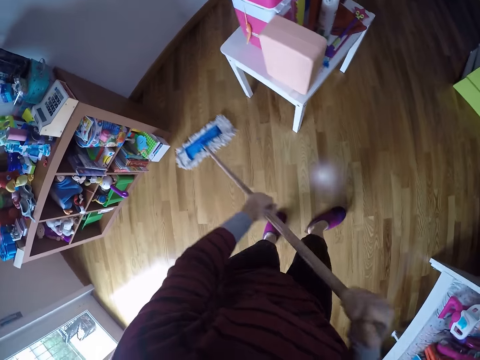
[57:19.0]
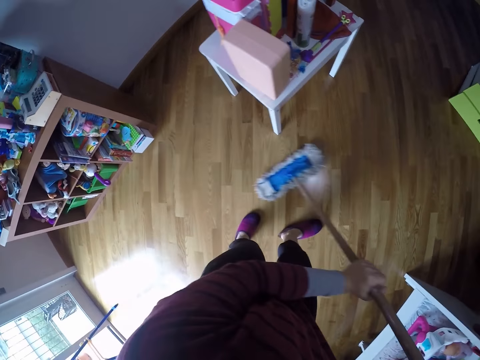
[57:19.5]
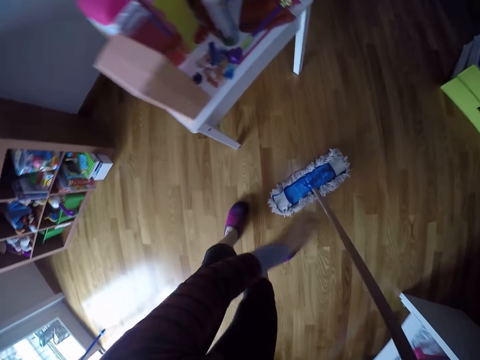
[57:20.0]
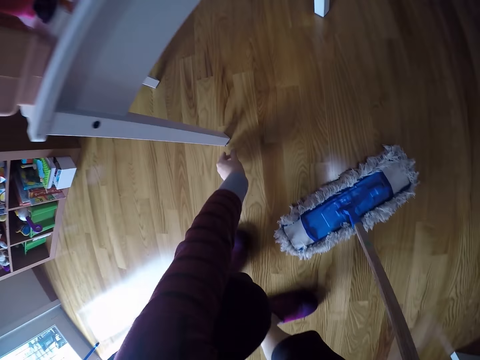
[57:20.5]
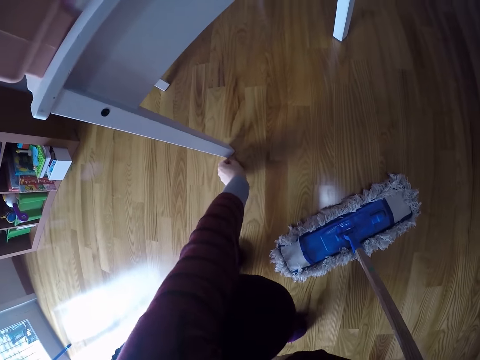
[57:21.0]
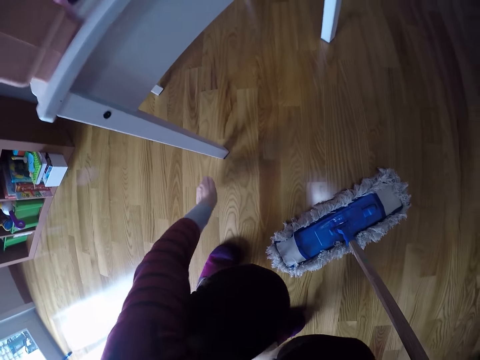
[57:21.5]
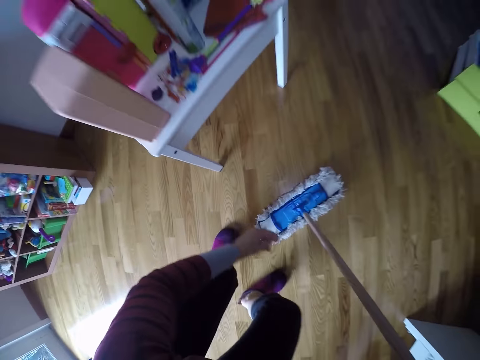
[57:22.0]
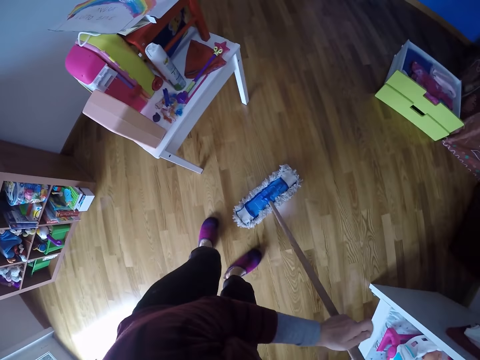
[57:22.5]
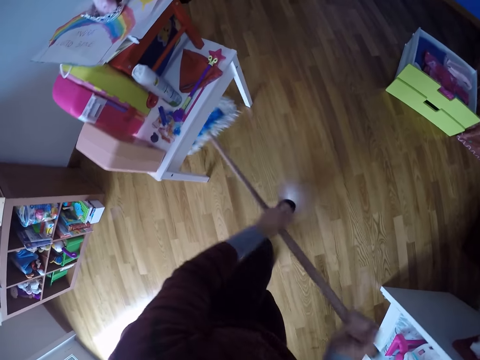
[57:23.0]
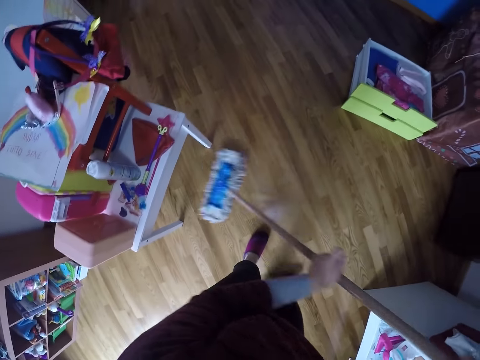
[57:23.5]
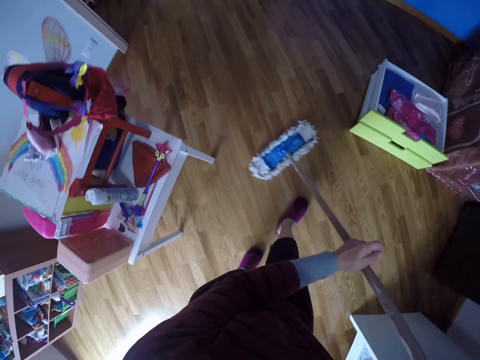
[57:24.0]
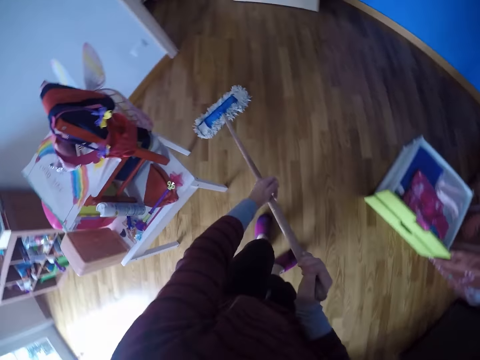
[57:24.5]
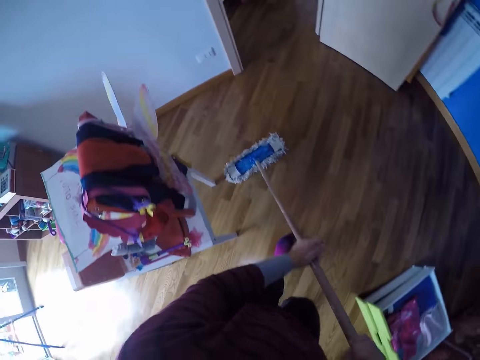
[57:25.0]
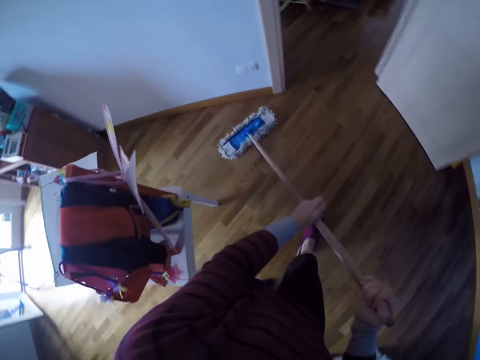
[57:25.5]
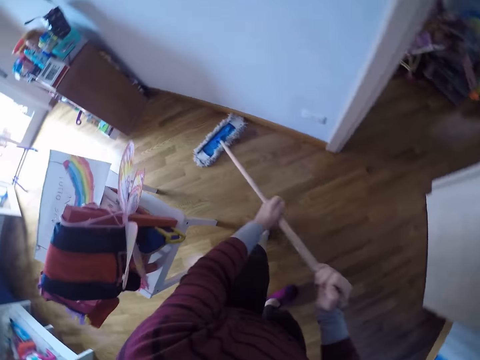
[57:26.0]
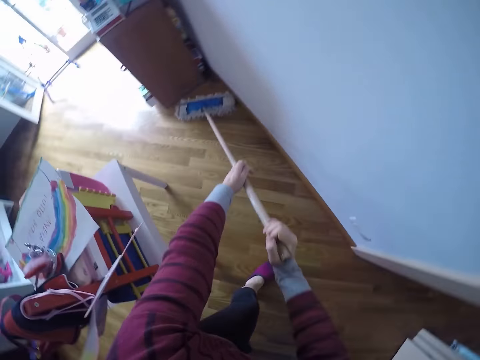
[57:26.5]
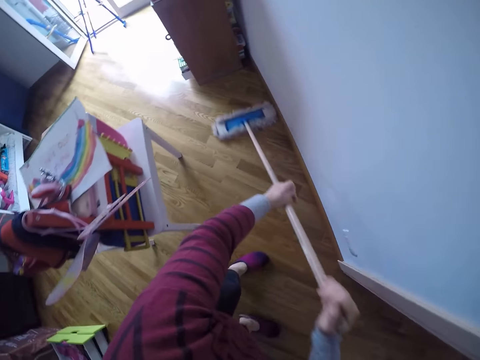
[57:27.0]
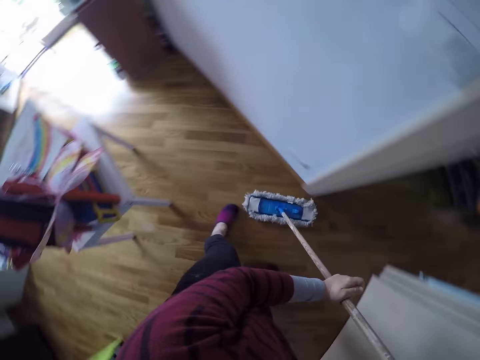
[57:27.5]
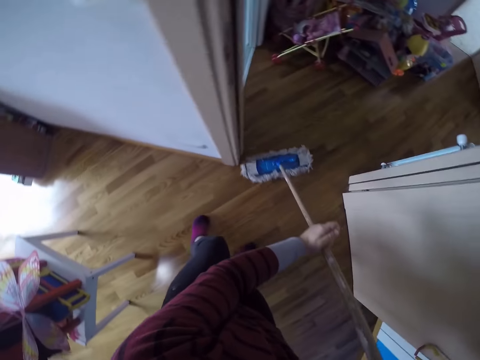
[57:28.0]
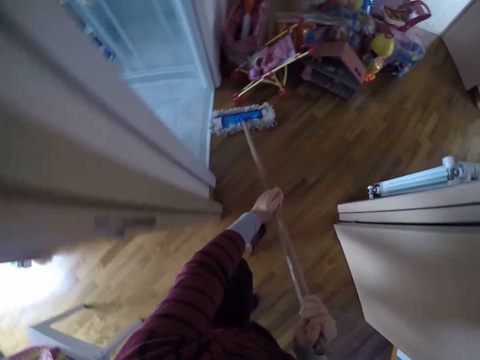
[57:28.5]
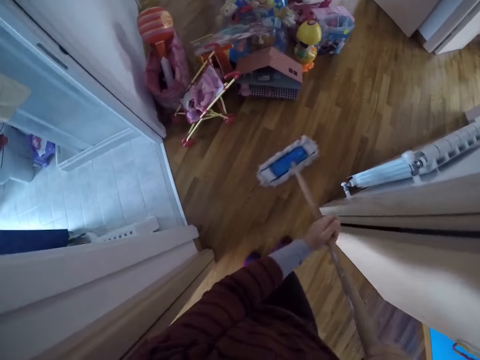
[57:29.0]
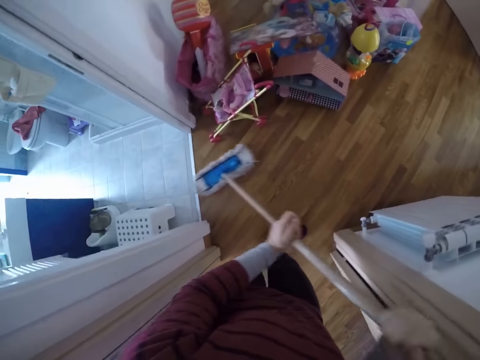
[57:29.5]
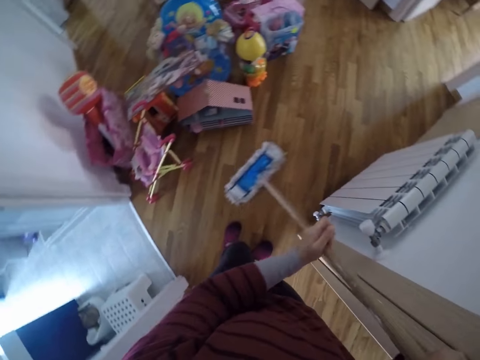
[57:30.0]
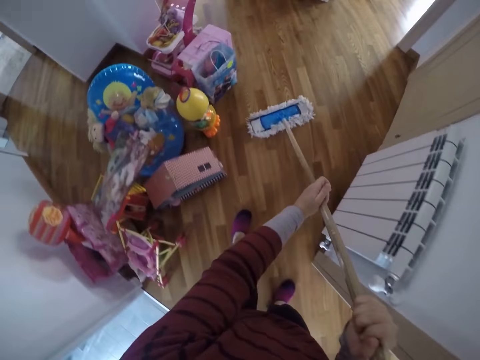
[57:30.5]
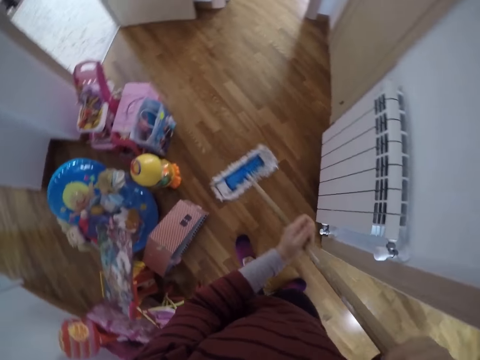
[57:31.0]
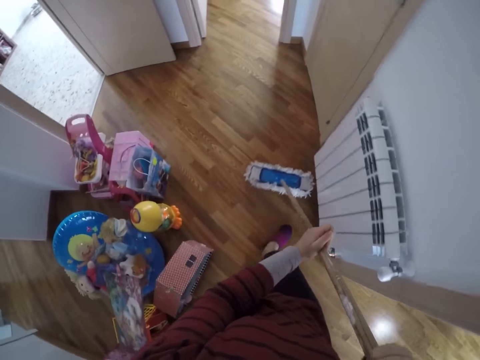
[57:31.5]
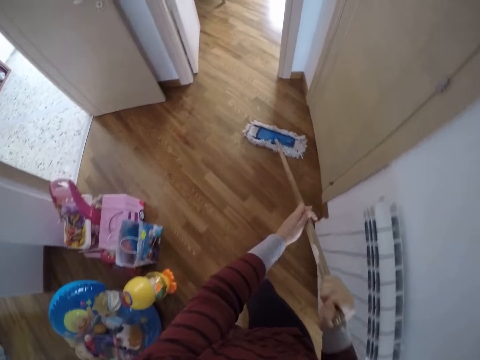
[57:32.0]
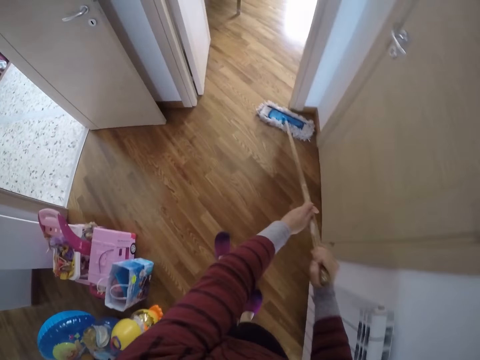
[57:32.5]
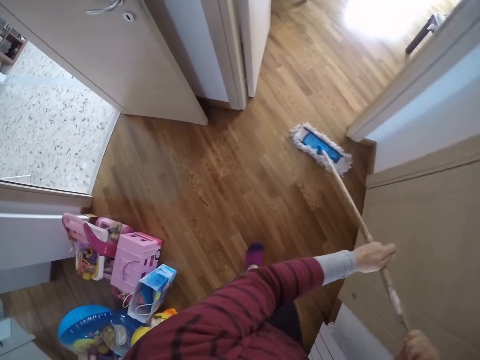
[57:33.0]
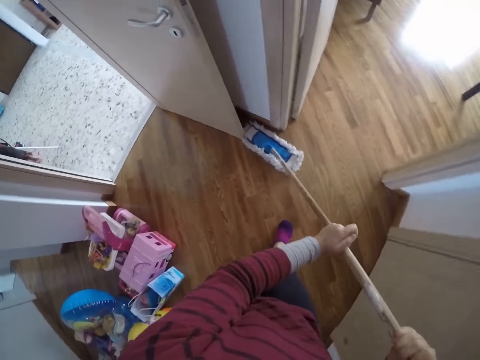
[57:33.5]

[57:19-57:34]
The camera wearer picks dirt from the floor with her left hand. She mops the room.

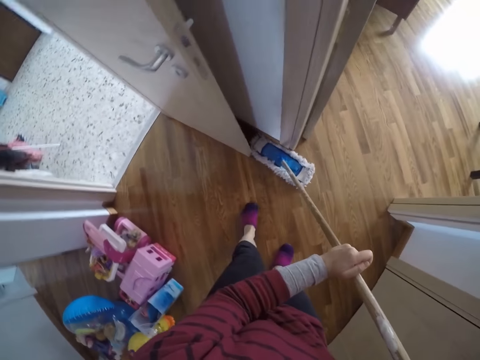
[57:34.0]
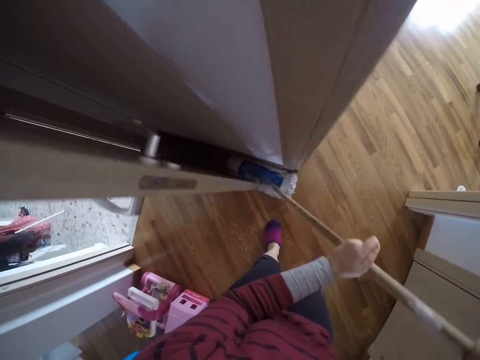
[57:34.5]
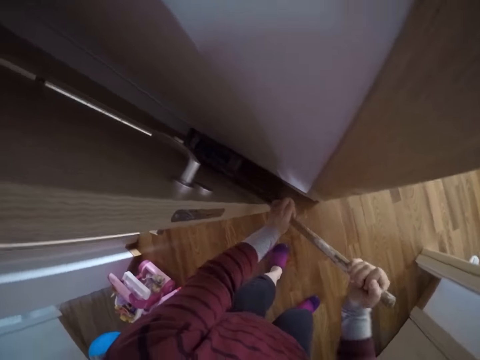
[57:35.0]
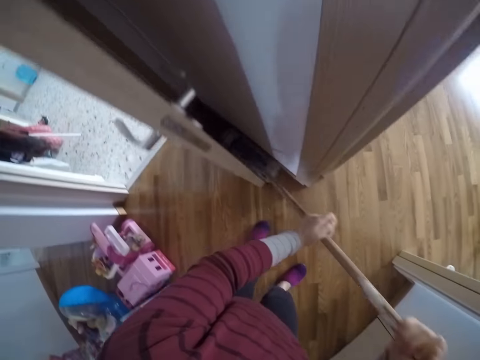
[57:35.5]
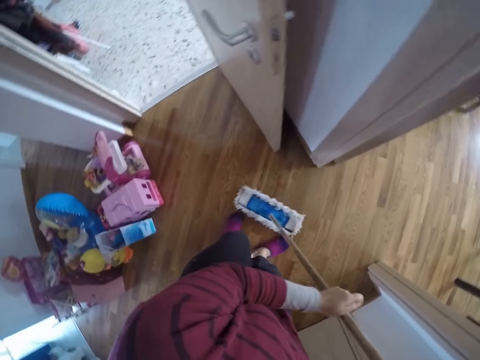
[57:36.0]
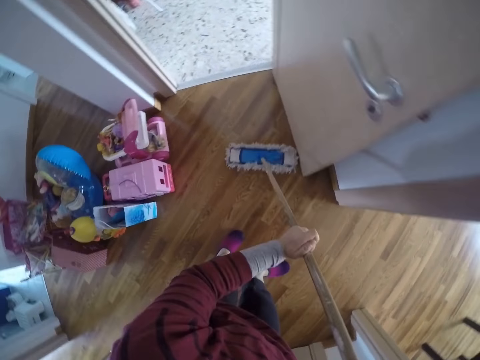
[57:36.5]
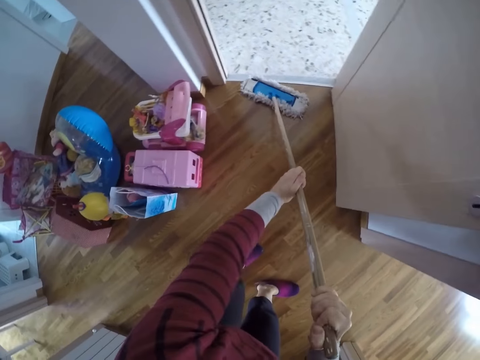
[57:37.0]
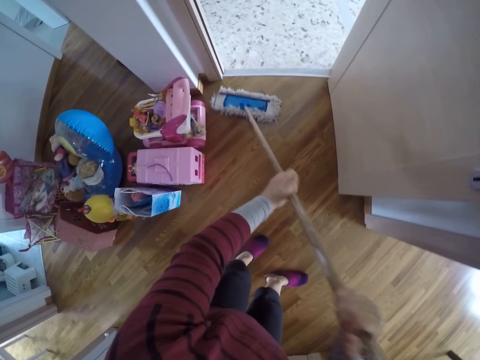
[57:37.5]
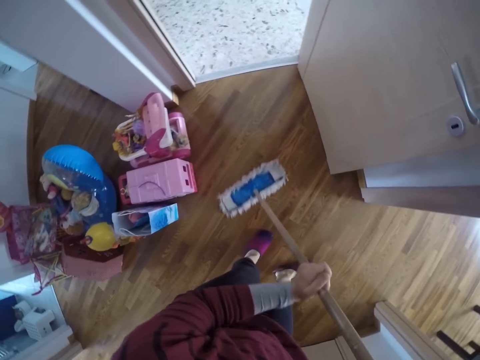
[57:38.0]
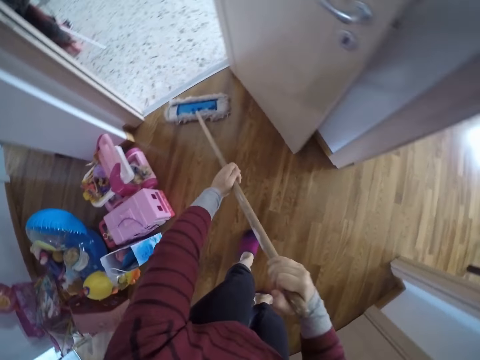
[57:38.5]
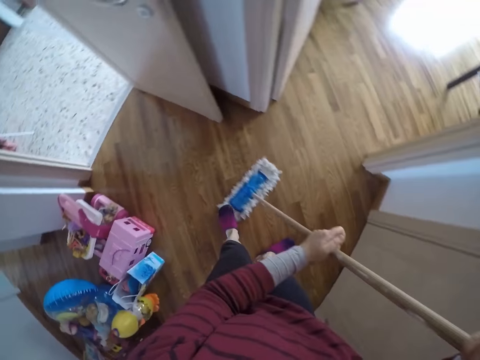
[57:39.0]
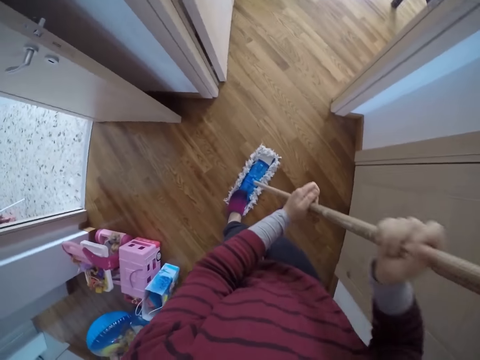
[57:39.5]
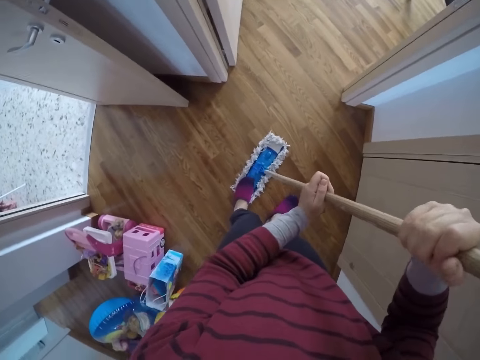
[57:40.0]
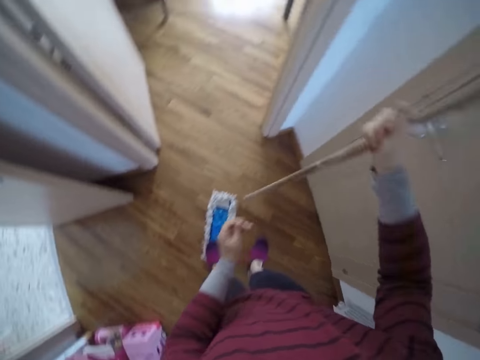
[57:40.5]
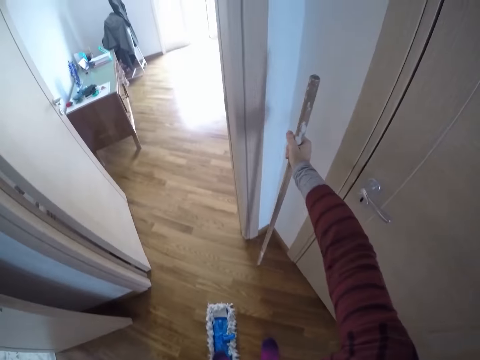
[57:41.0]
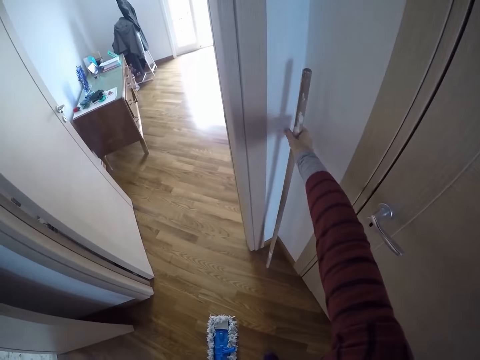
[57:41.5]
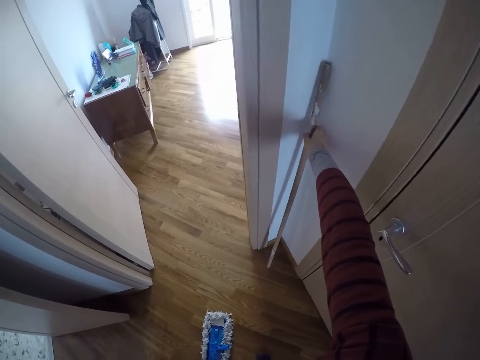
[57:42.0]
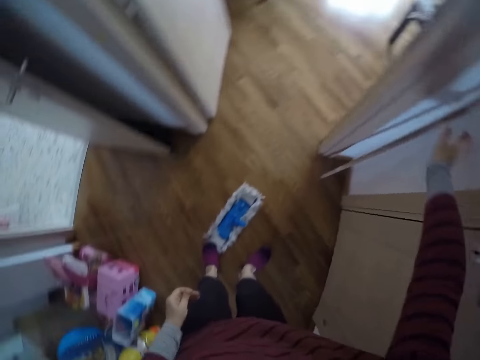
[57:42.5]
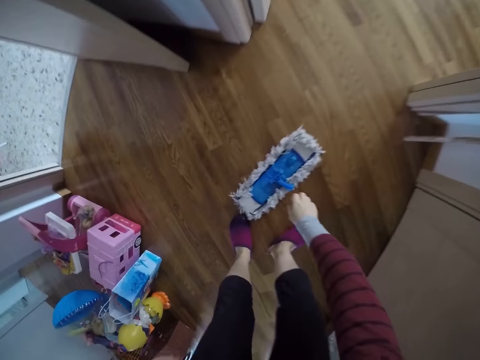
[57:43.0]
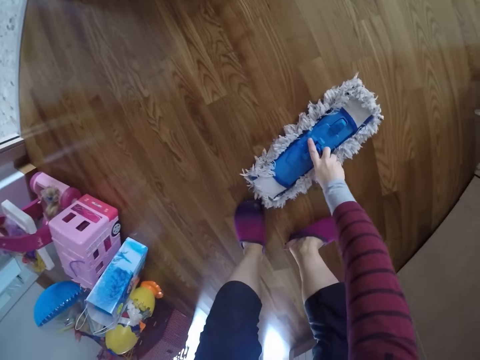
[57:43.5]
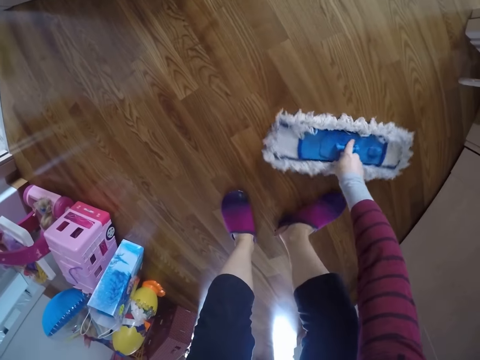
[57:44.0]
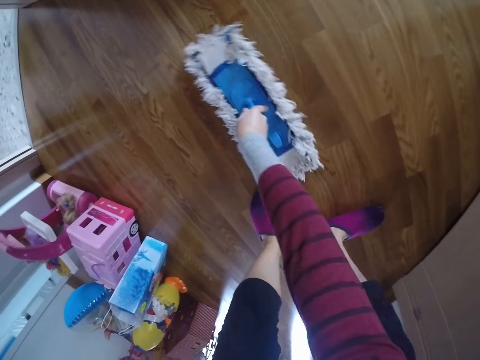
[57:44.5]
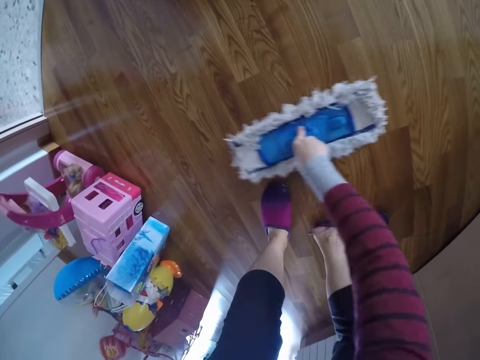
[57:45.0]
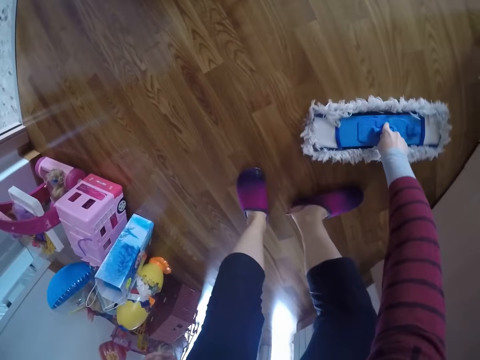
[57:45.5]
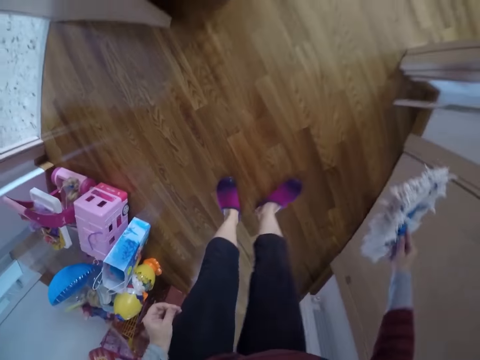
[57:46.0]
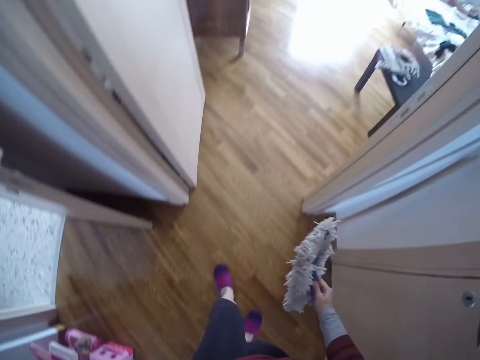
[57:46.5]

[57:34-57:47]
The camera wearer removes the stick from the cleaning brush with her right hand. She drops the stick by the wall with her right hand, picks up the brush with her right hand, and cleans the floor with the brush in her right hand.
